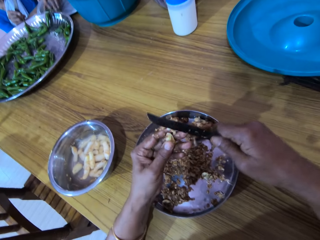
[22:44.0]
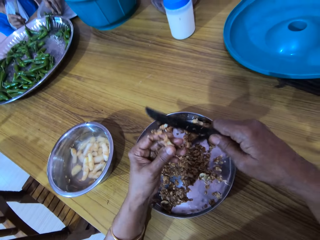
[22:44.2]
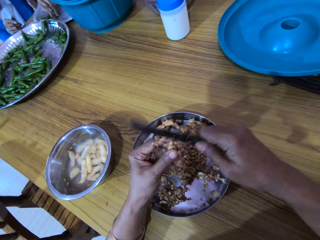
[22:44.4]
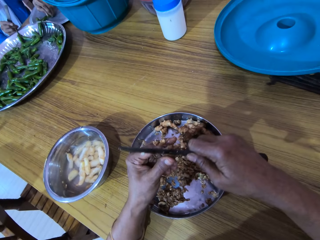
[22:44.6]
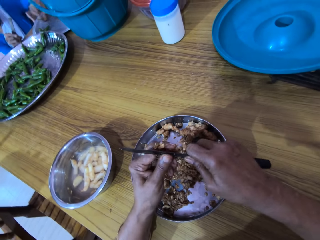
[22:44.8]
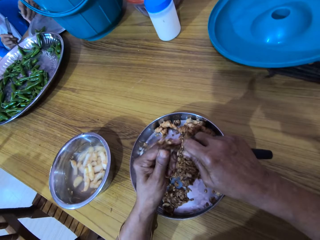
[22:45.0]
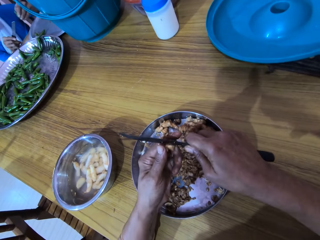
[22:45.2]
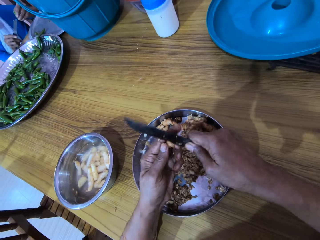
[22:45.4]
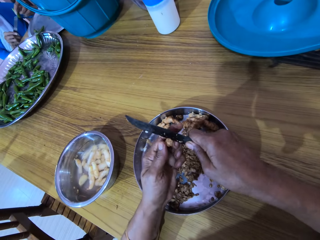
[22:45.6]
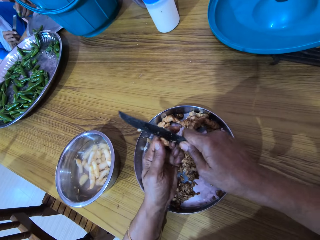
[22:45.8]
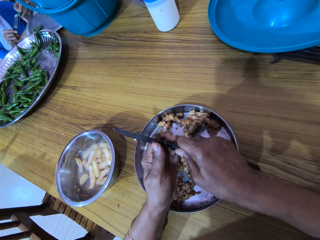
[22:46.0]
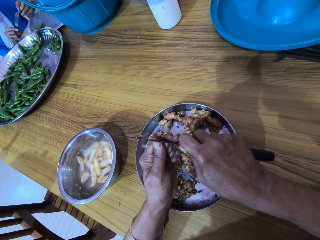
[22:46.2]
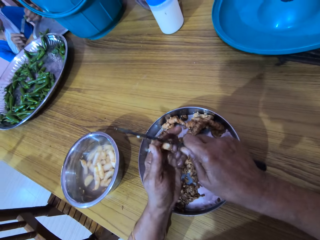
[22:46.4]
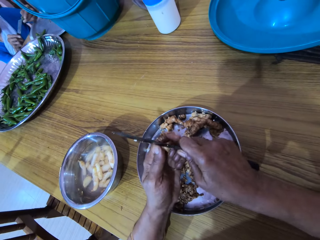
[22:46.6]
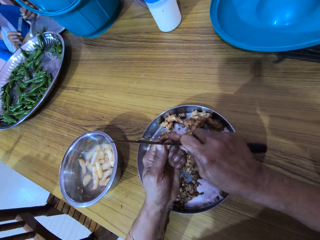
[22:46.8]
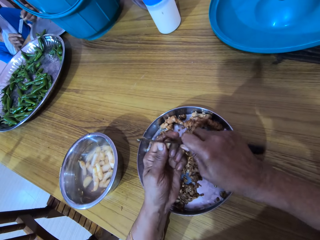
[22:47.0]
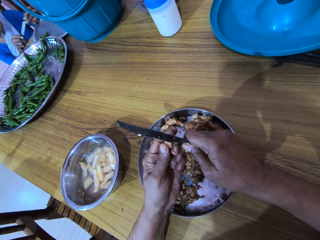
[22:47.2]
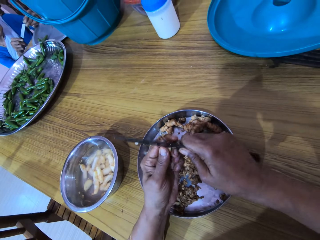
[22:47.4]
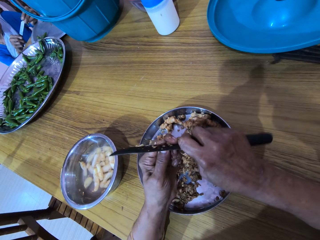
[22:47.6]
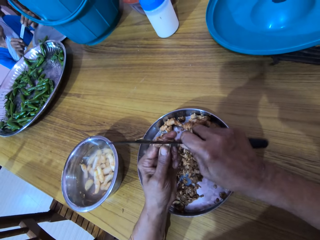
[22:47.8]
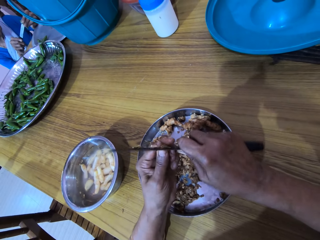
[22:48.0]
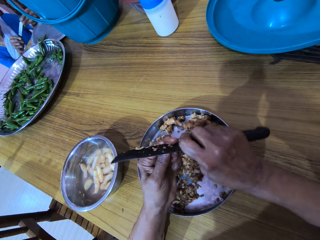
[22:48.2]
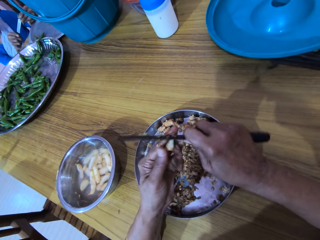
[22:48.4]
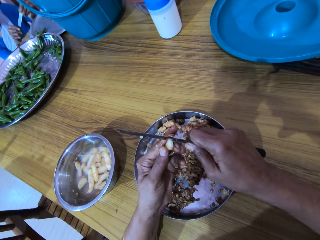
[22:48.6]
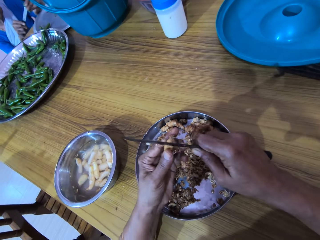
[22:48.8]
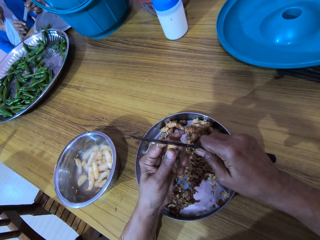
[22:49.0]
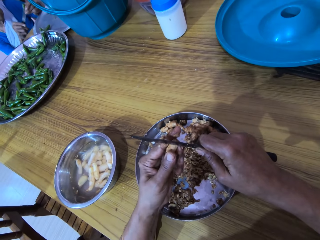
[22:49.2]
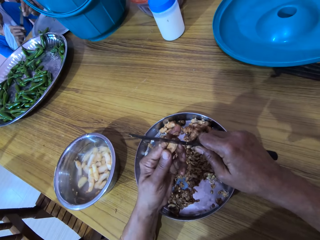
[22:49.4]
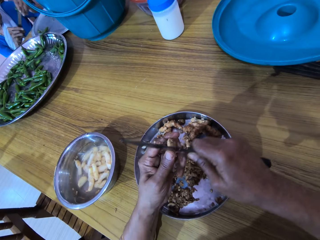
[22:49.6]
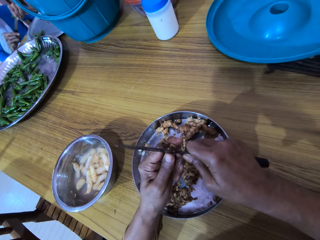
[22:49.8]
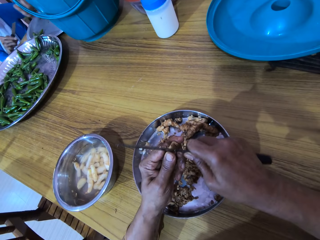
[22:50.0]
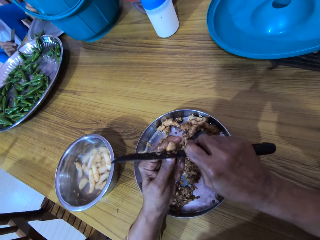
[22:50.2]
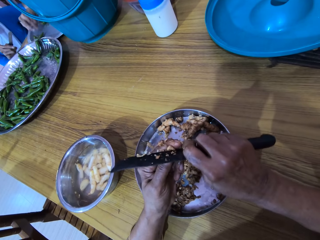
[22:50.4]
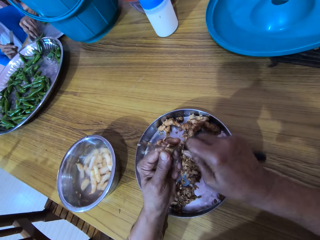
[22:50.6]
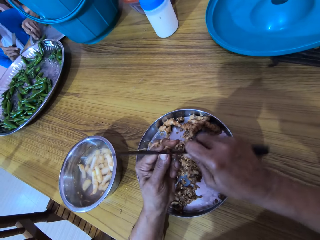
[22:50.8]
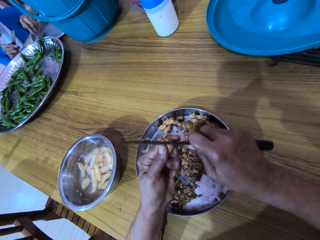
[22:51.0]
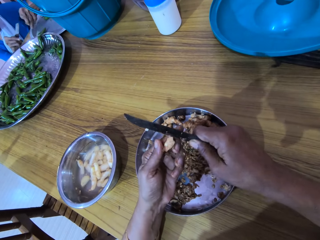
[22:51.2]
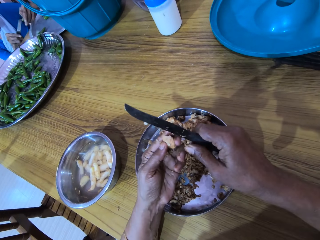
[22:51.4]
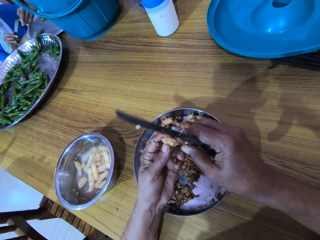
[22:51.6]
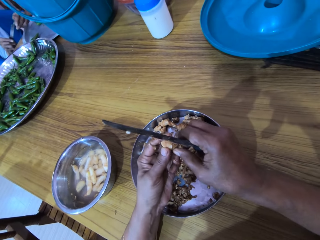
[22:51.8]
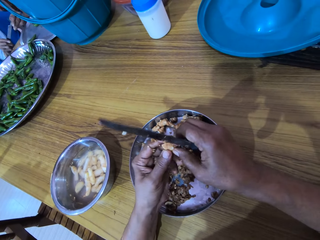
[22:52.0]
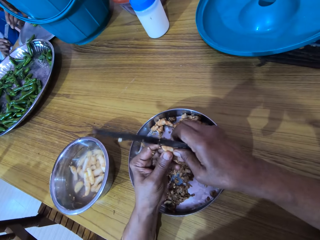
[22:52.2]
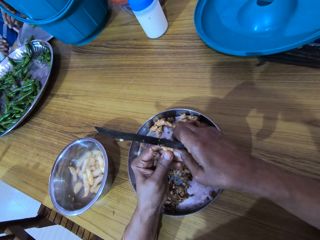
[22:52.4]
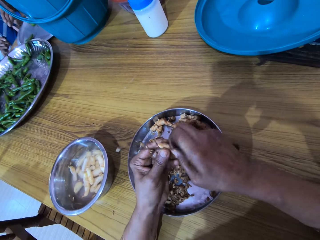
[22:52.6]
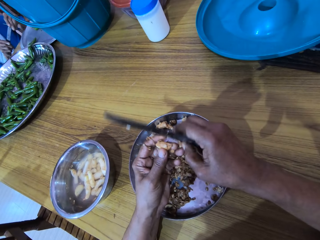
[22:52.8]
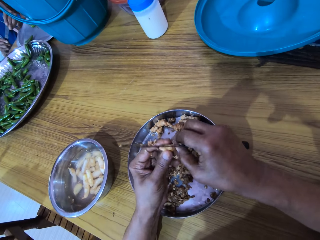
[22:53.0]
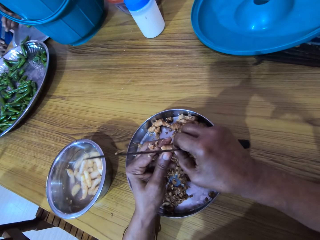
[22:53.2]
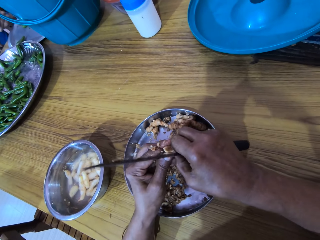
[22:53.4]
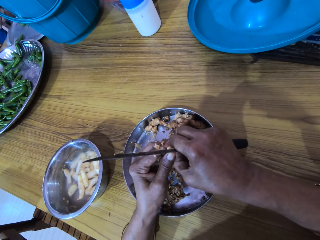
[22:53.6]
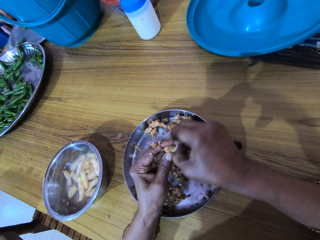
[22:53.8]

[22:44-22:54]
A woman cuts the chili pepper in her left hand with the knife in her right hand. The woman drops the chili pepper on the tray with her left hand. The woman picks a chili pepper from the tray on the table with her left hand. The woman cuts the chili pepper in her left hand with the knife in her right hand.

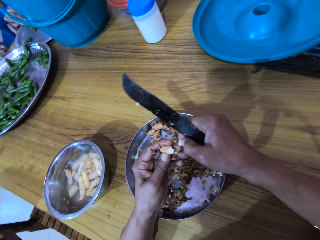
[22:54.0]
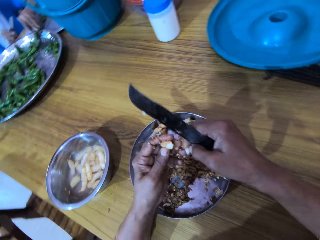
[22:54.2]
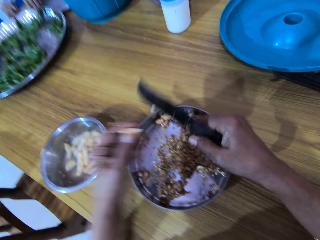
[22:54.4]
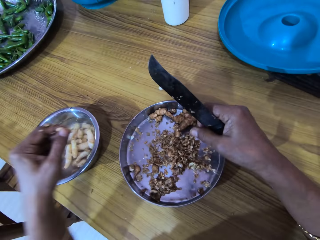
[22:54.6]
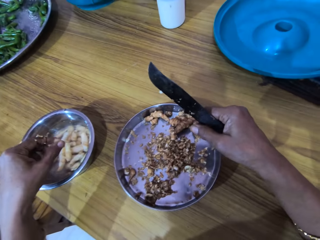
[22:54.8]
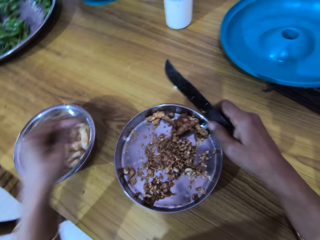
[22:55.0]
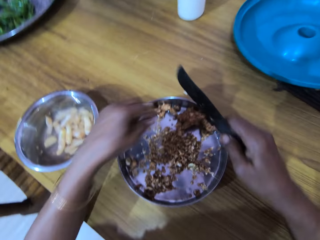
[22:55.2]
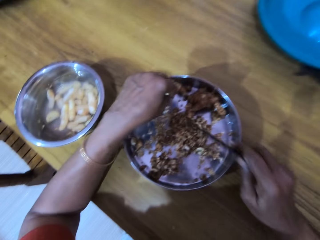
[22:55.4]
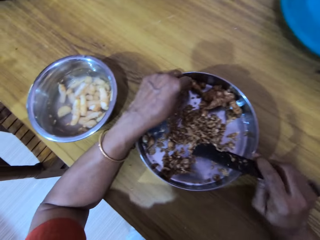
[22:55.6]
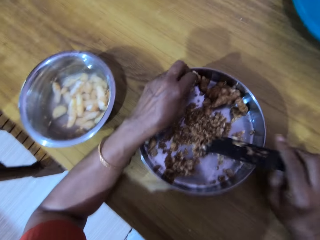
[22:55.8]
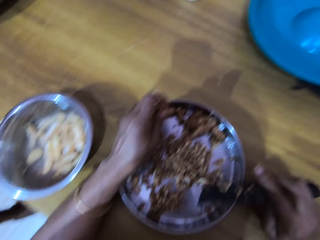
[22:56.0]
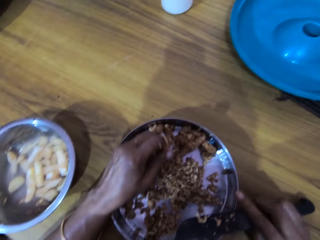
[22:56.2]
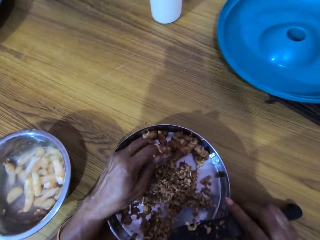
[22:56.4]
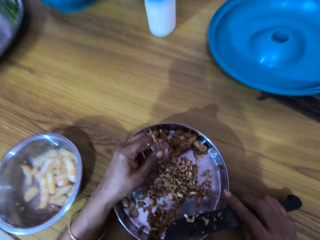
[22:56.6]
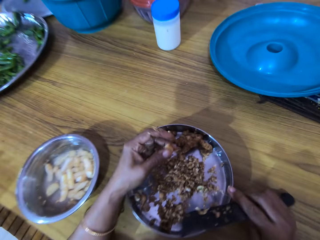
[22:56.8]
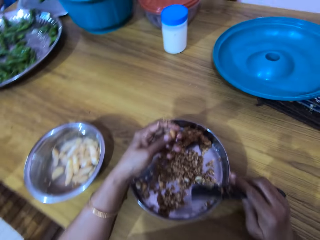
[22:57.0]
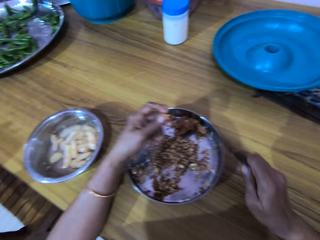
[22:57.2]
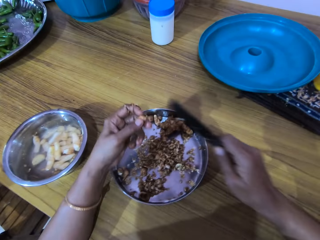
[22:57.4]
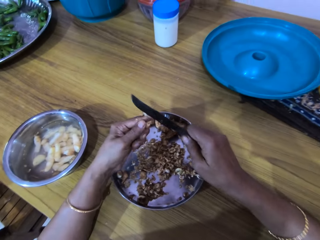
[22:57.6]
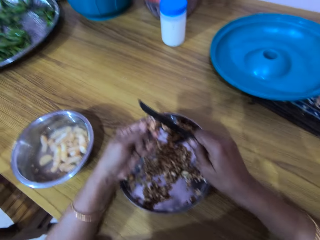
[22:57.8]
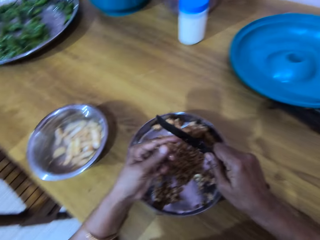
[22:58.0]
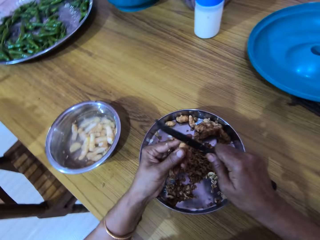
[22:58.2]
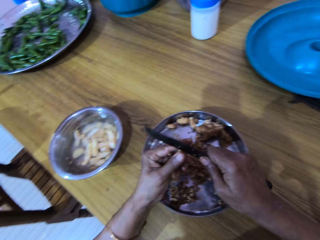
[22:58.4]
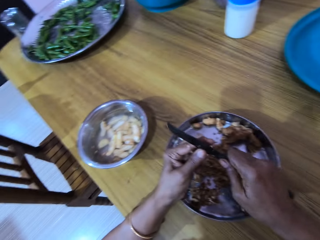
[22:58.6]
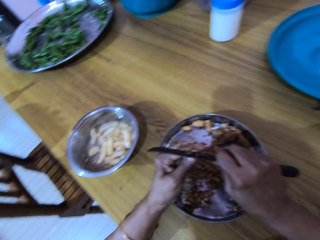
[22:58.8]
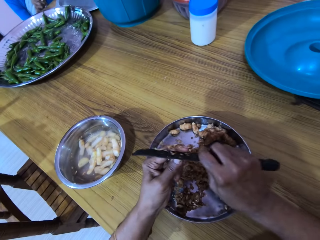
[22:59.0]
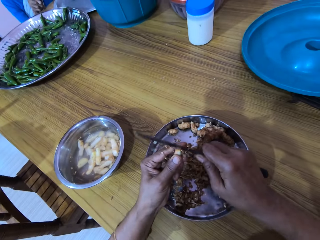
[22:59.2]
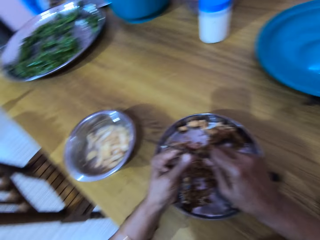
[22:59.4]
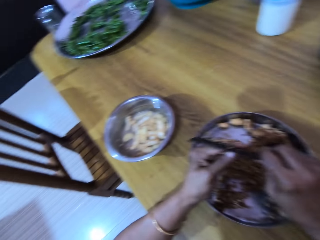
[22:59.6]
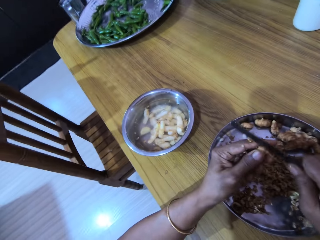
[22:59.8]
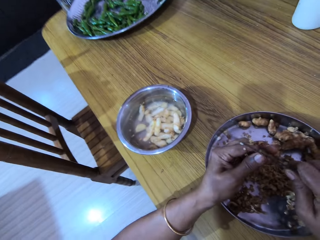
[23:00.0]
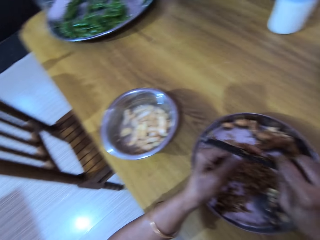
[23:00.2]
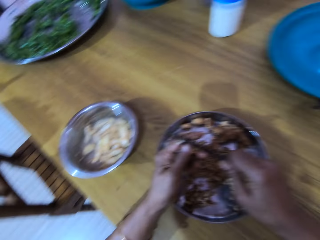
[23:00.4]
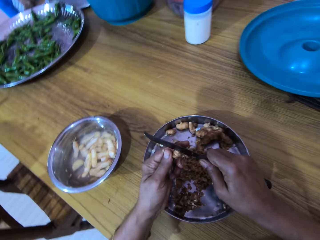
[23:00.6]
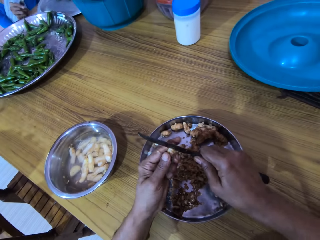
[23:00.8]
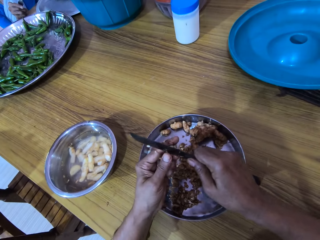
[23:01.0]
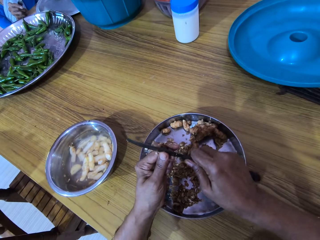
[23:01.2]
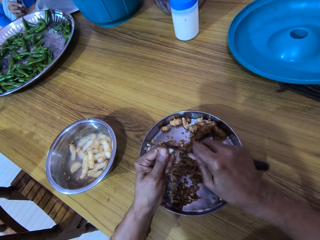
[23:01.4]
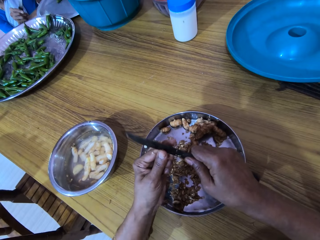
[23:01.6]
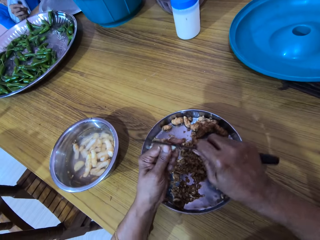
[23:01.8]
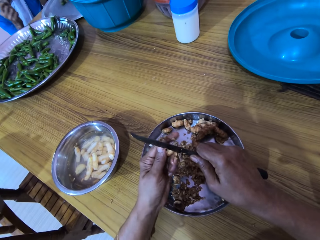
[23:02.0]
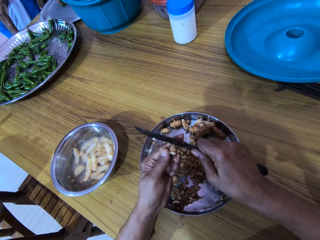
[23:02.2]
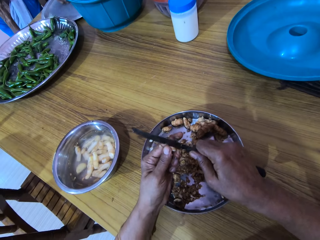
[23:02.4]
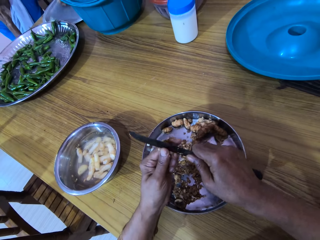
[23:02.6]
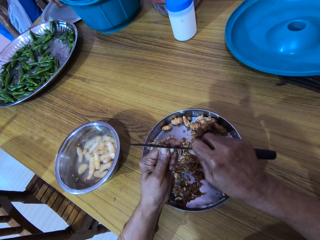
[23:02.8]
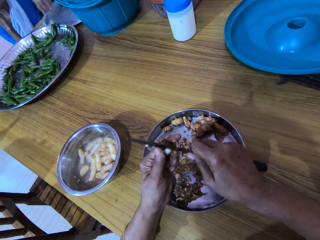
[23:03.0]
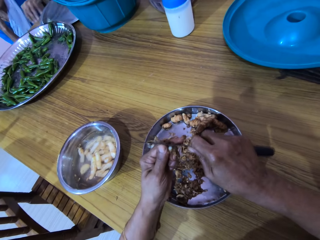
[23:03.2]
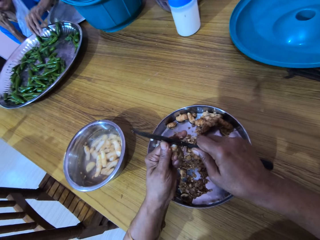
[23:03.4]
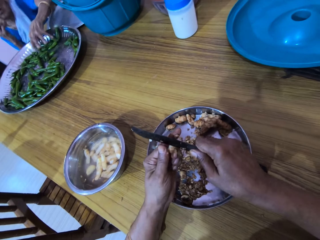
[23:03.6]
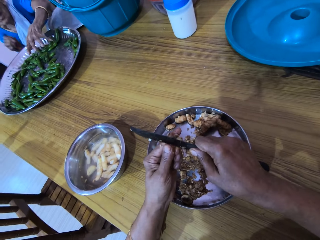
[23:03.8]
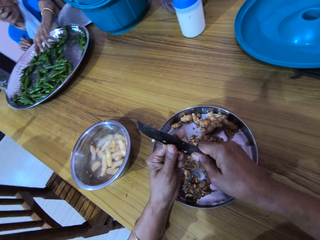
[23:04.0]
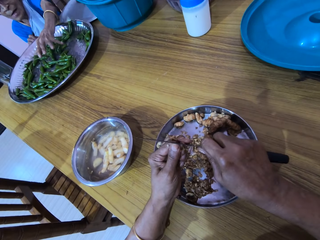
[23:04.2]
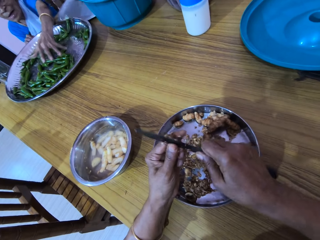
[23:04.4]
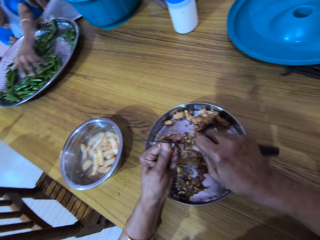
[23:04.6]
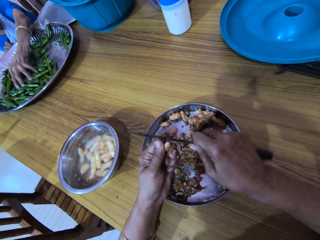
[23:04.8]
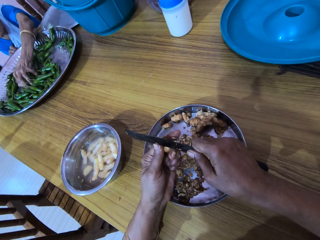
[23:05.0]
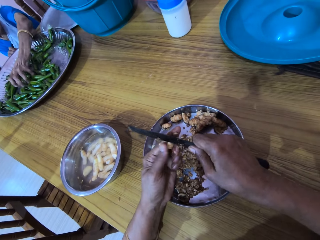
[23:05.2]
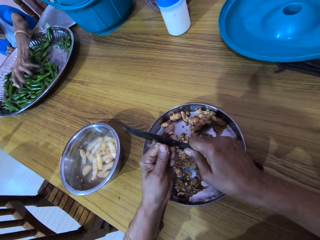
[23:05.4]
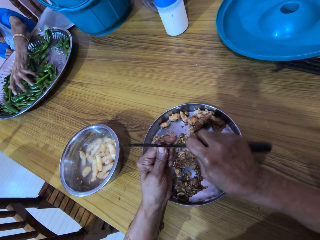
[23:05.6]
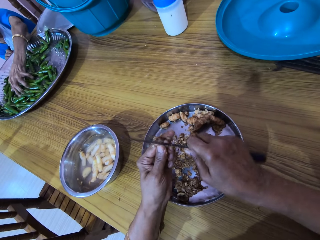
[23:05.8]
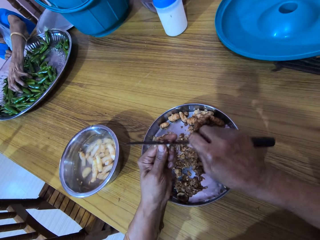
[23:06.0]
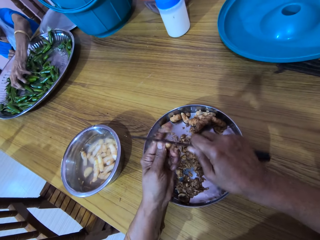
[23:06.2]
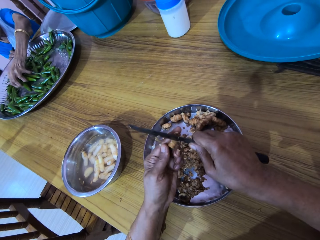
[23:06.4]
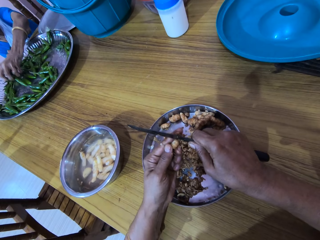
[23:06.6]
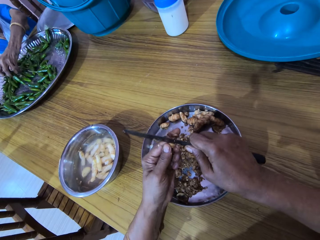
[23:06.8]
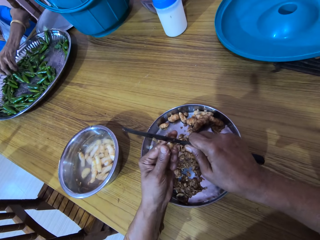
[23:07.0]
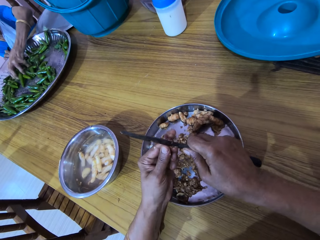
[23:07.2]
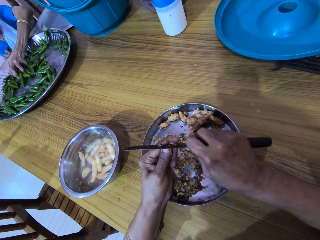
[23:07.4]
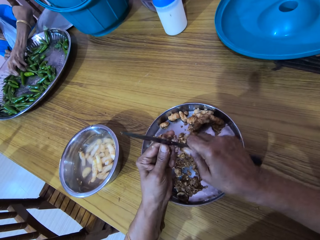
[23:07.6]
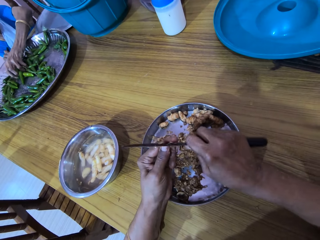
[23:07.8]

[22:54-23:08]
The woman puts the chili pepper on the platter. The camera wearer drops the ginger in a bowl on the table with her left hand. She places her right hand on the table. She picks ginger from a plate on the table with her left hand. She peels the ginger in her left hand with the knife in her right hand. She converses with the woman. The woman touches the tray with her left hand. The woman picks some chili peppers from the tray on the table with her left hand.
